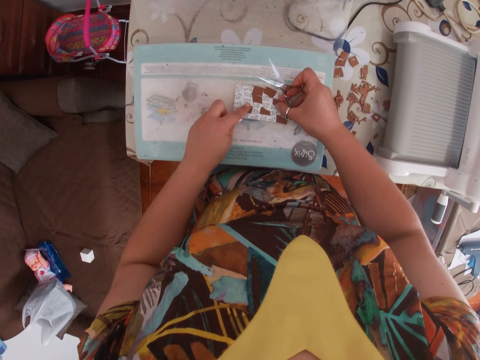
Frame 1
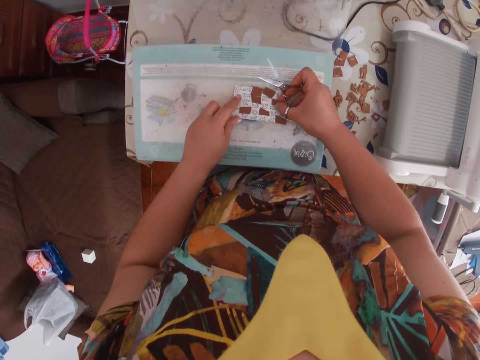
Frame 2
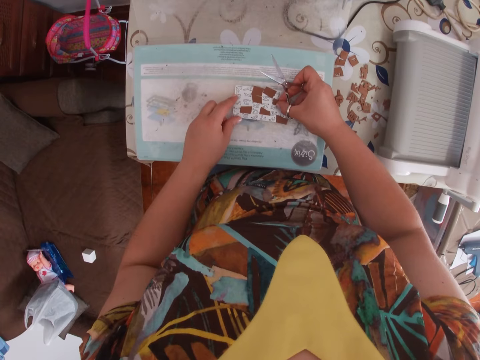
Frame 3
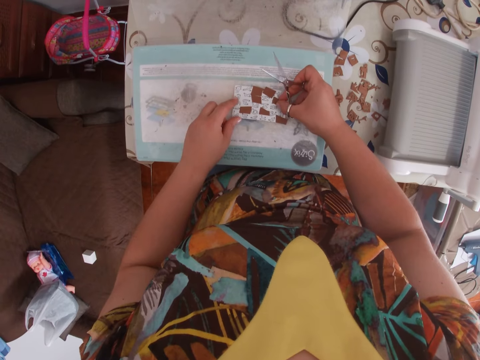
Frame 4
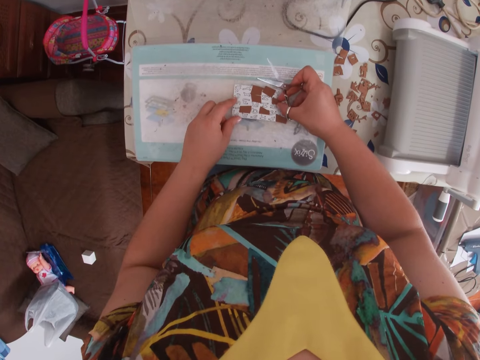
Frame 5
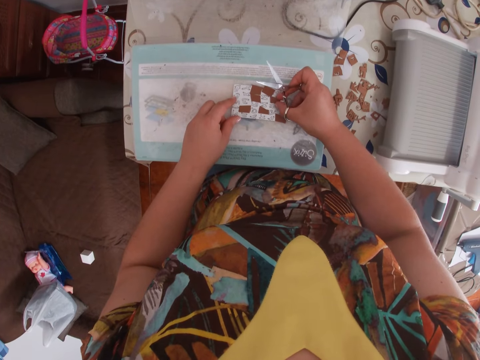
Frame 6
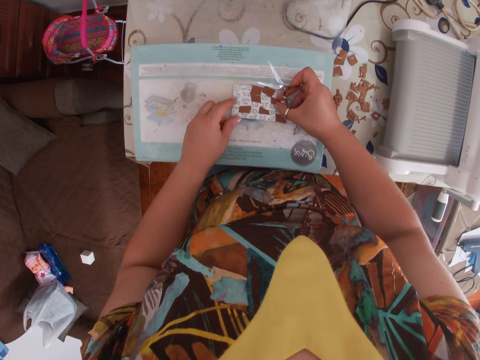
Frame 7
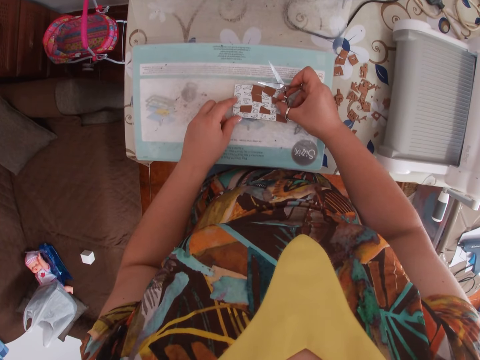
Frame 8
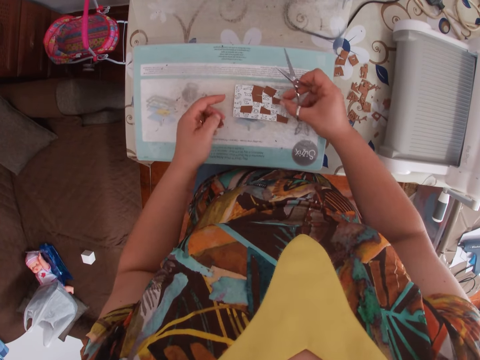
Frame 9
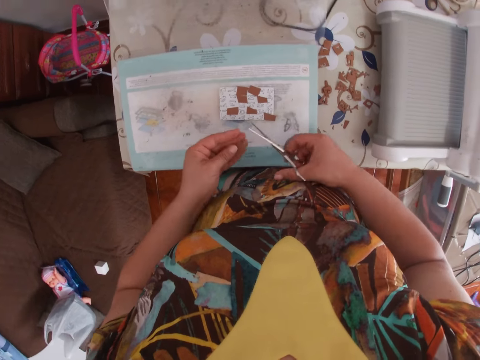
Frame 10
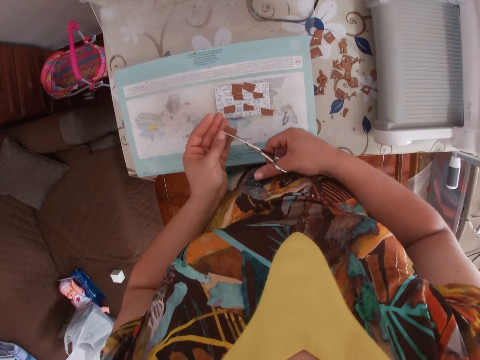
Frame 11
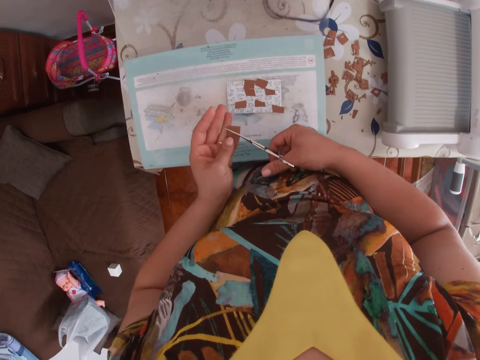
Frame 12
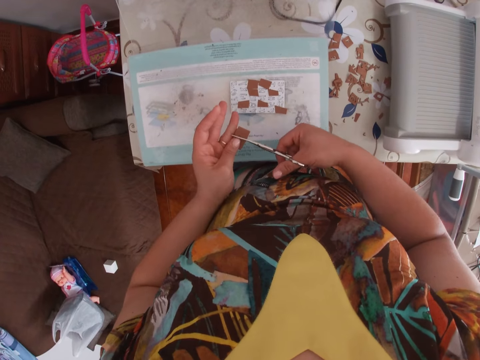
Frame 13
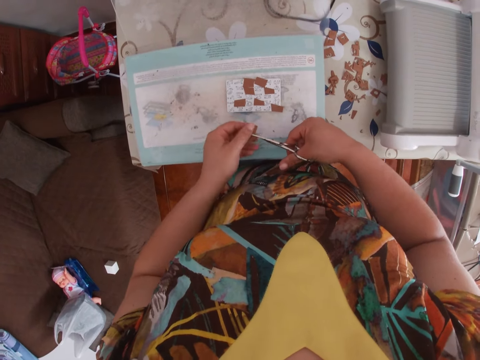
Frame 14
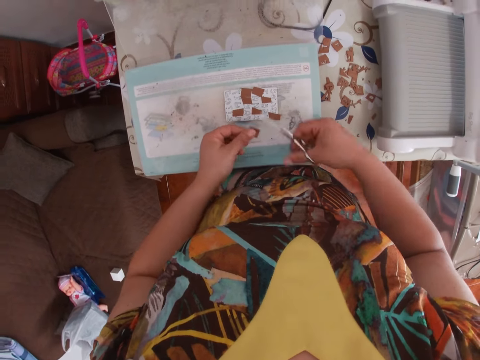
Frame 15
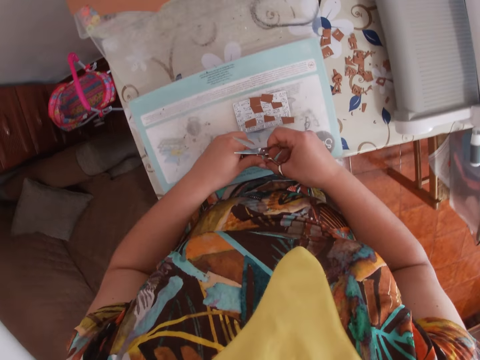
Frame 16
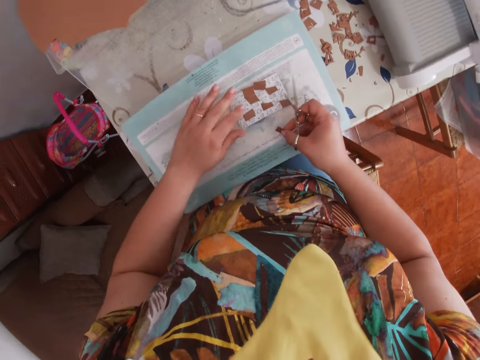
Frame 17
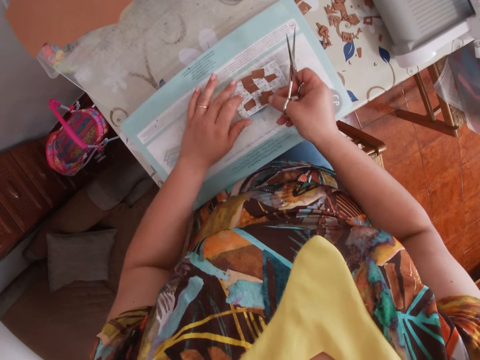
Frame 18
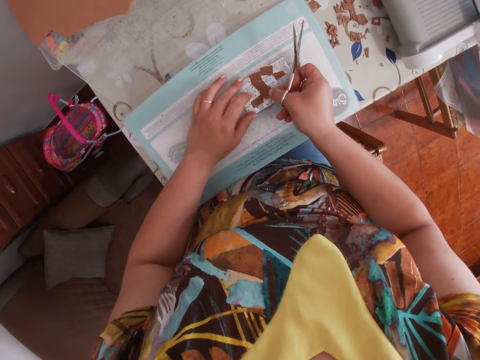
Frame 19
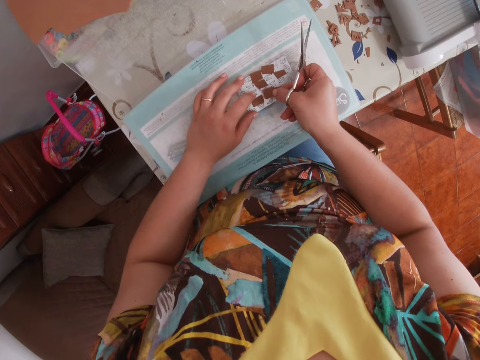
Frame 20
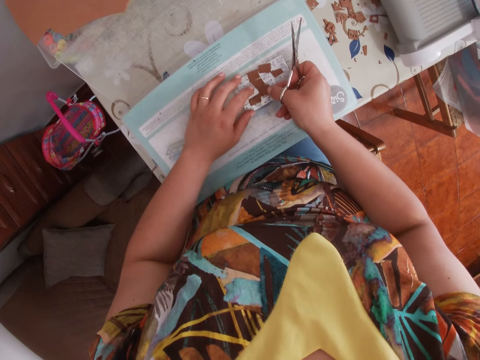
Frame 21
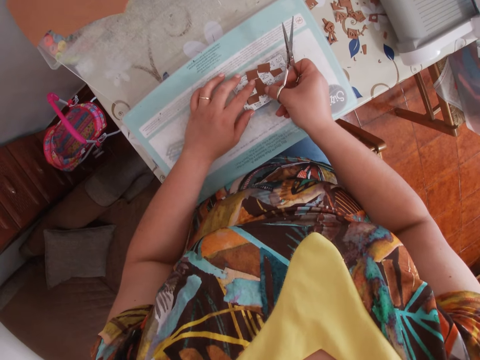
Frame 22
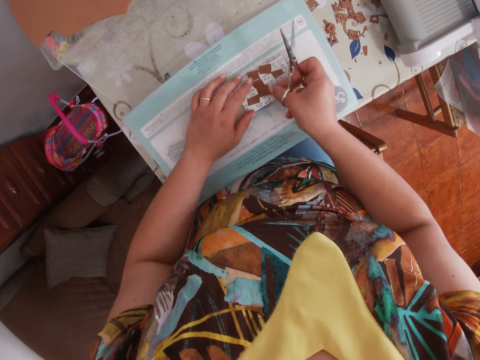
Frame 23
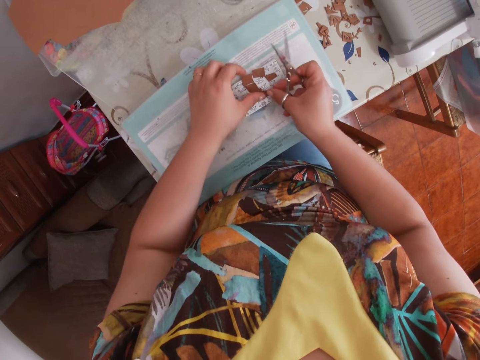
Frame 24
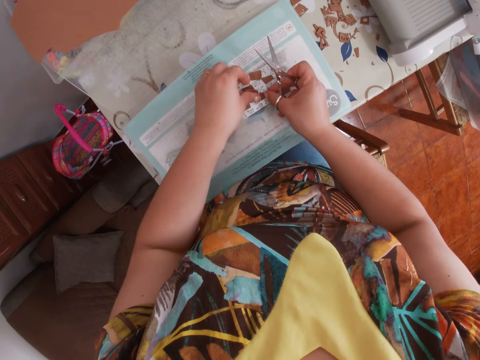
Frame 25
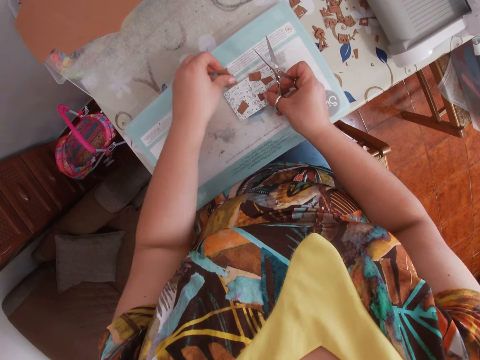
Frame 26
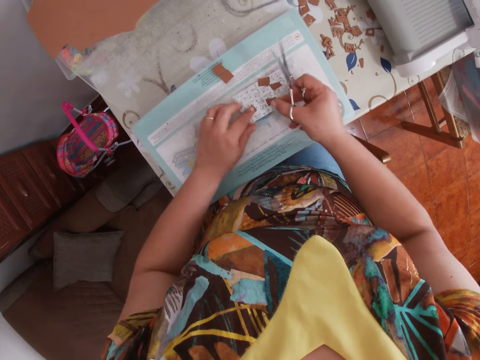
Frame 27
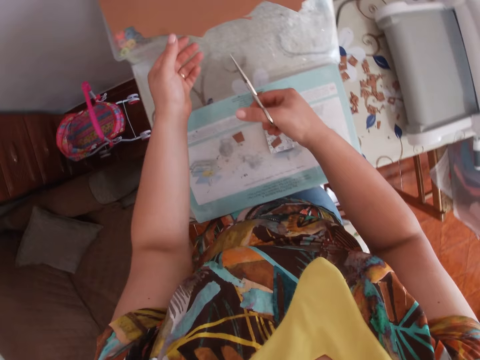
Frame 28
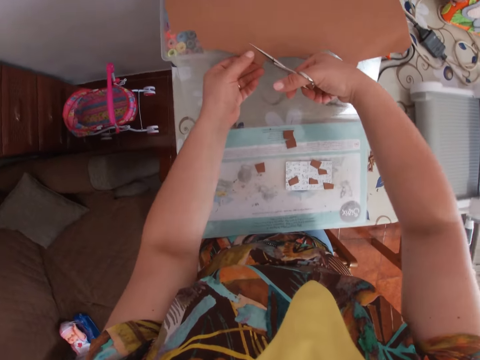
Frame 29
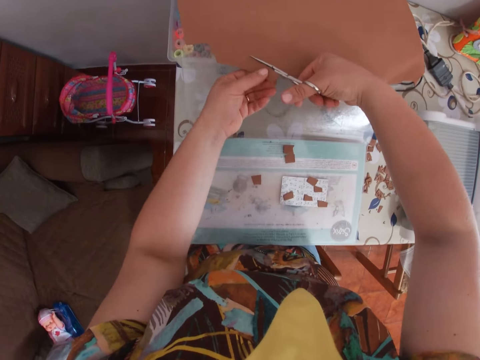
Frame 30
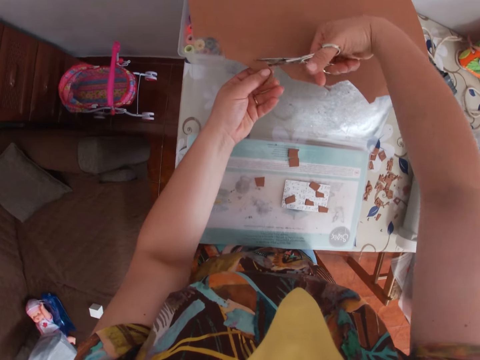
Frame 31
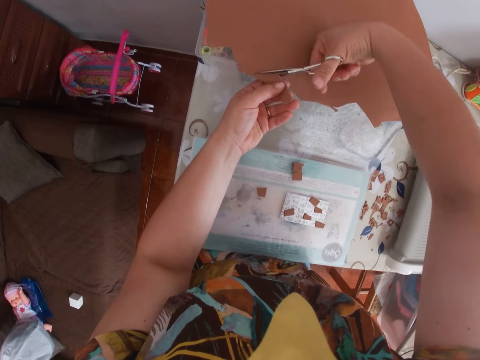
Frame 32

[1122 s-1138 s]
The camera wearer cuts the piece of cardboard with the scissors in her right hand. She drops the tiny piece of cardboard on the engraving tool. She removes some pieces of cardboard from the cutting pad. She cuts a piece from the cardboard.

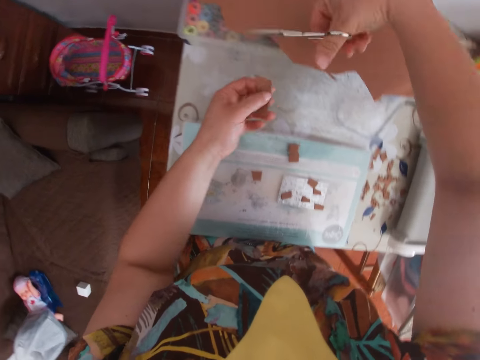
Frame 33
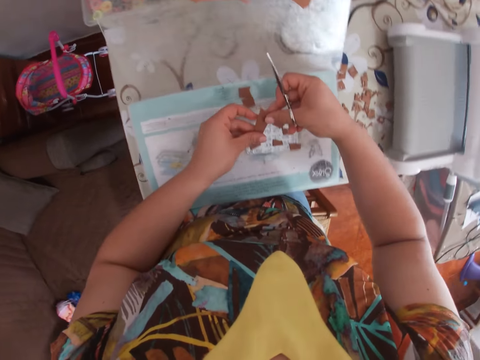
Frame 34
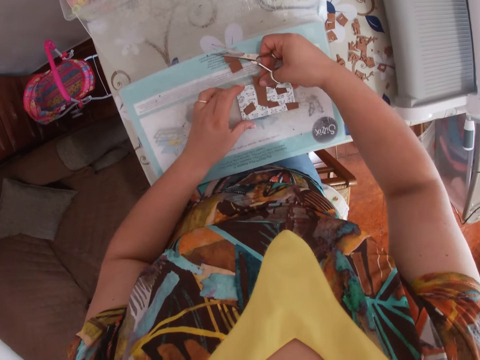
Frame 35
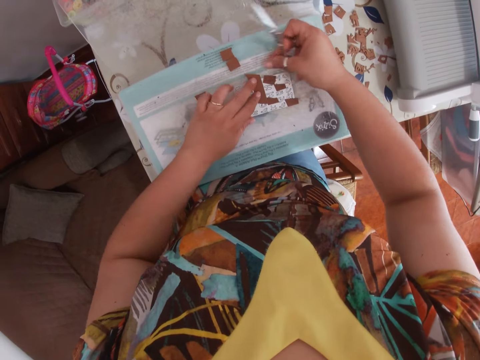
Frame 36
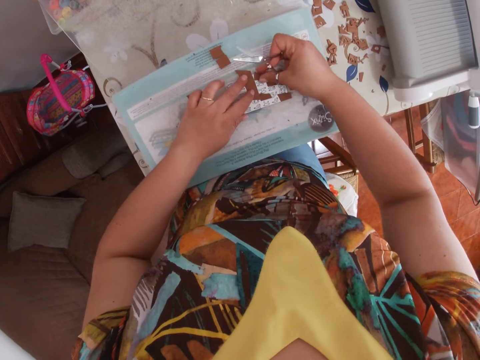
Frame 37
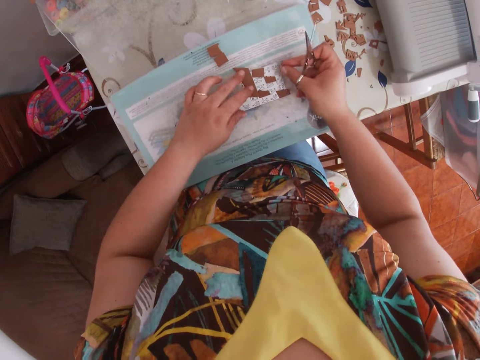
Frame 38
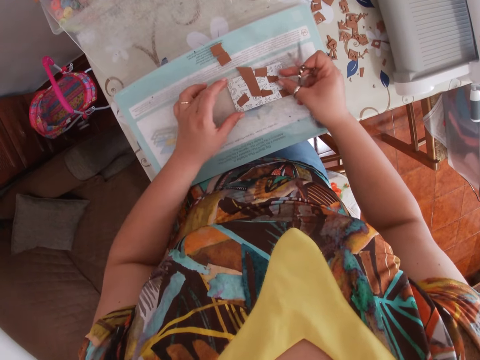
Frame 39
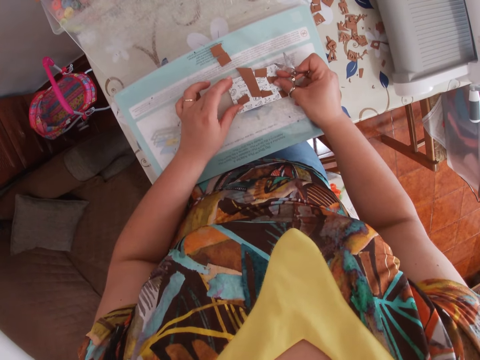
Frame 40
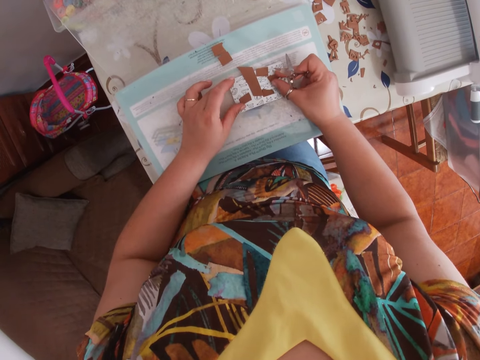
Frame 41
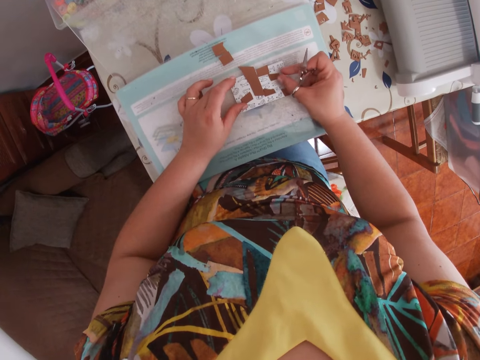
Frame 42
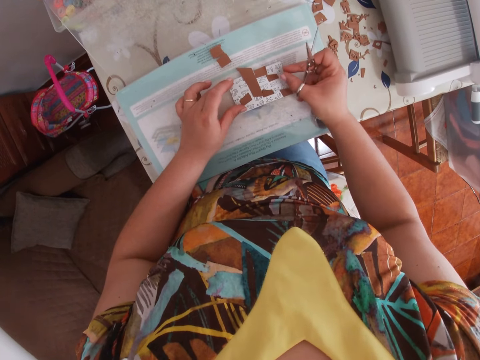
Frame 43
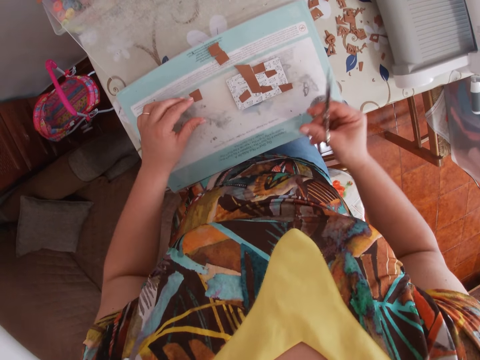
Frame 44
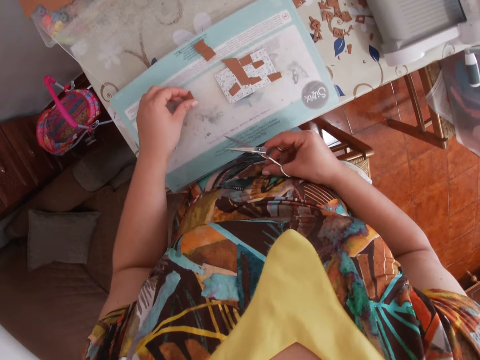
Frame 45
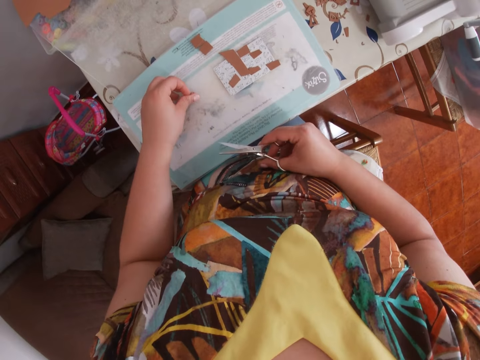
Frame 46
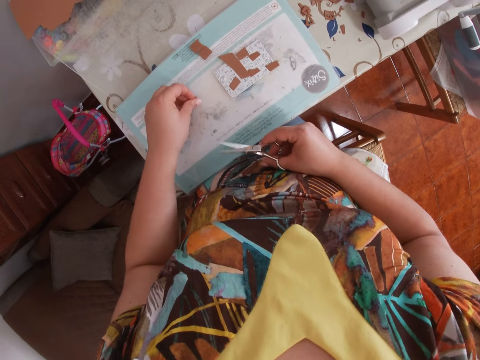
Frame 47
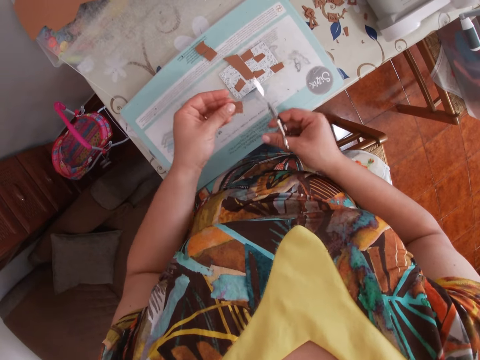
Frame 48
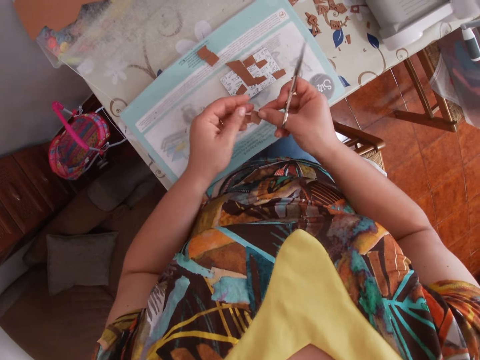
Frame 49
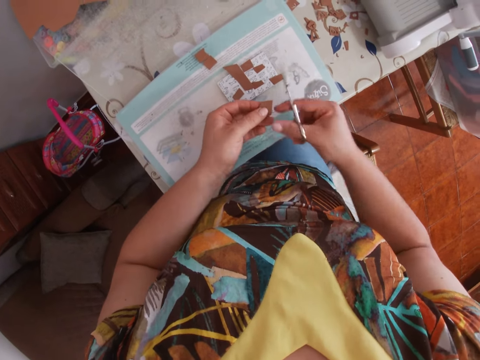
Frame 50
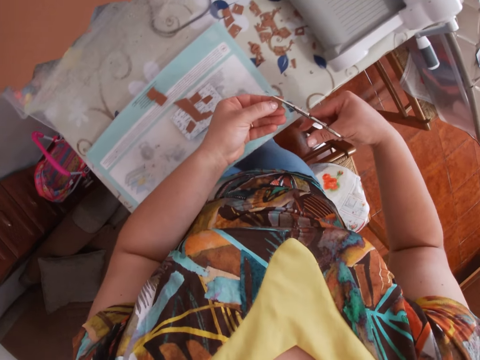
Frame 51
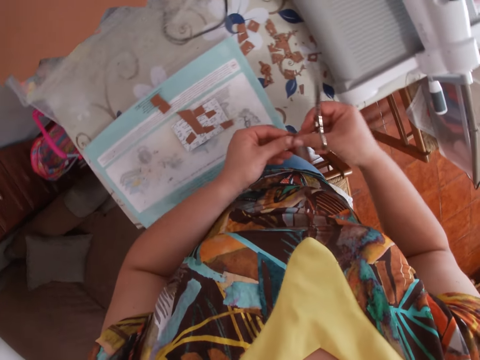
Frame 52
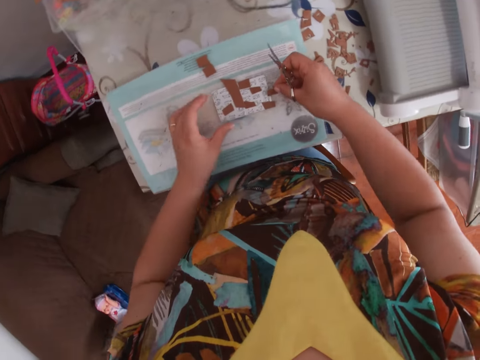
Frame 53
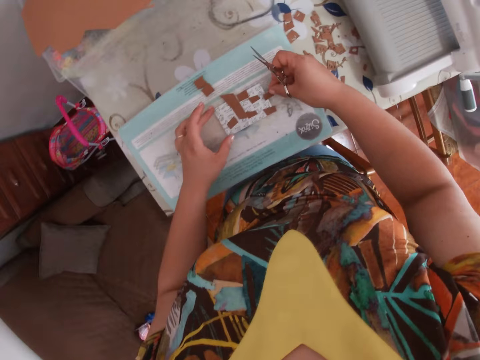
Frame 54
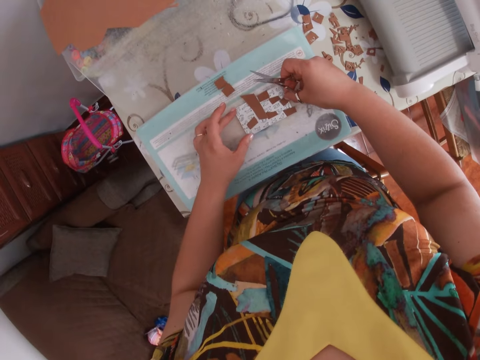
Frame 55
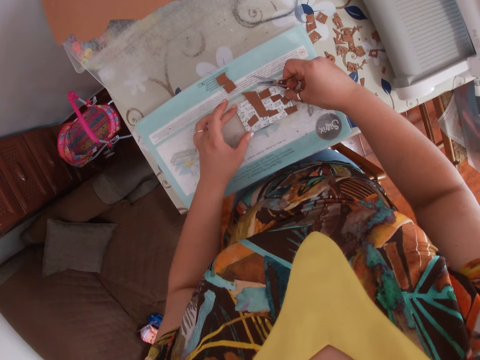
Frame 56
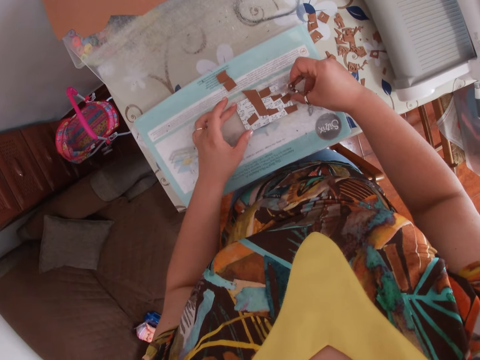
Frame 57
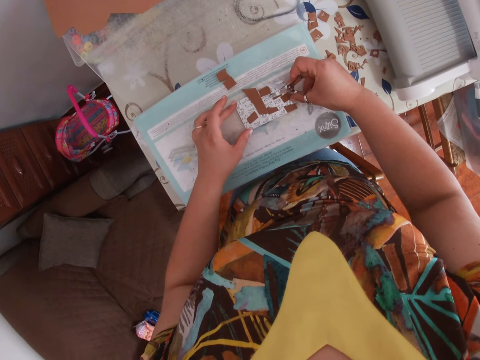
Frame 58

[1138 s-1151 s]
The camera wearer puts the piece of cardboard on the engraving tool. She pins the cardboard on the engraving tool with her fingers. She adjusts the pieces of cardboard on the engraving tool with both hands. She picks up a piece of cardboard from the cutting pad with her left hand. She holds the piece of cardboard with her right hand. She cuts a part of the cardboard. She drops the tiny piece of cardboard on the engraving tool.
